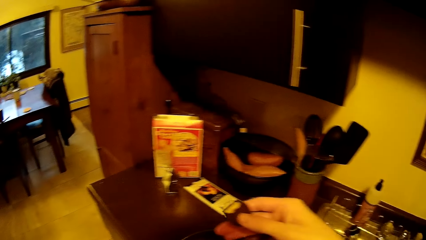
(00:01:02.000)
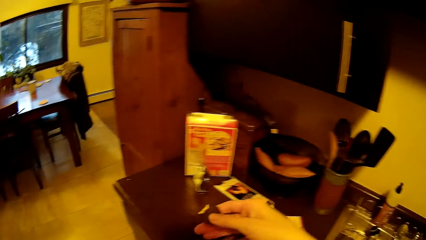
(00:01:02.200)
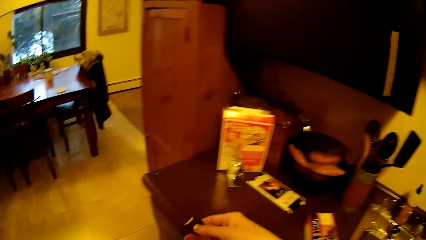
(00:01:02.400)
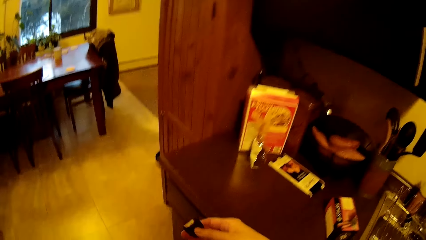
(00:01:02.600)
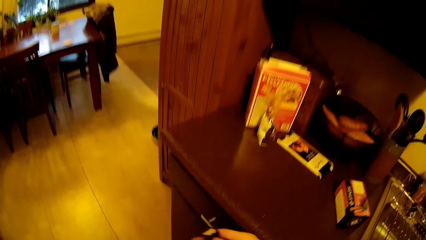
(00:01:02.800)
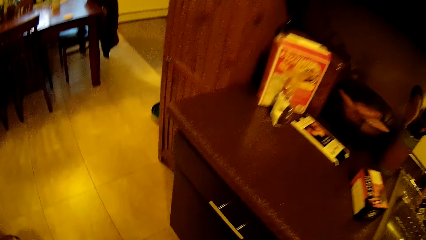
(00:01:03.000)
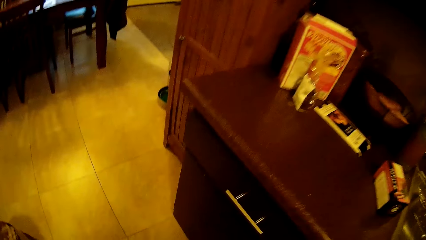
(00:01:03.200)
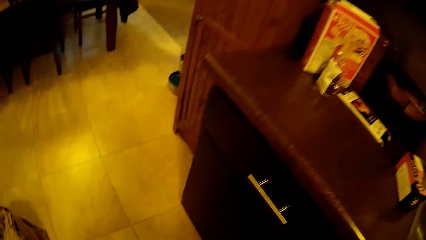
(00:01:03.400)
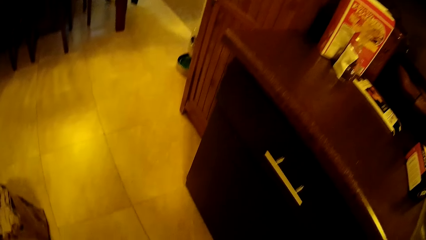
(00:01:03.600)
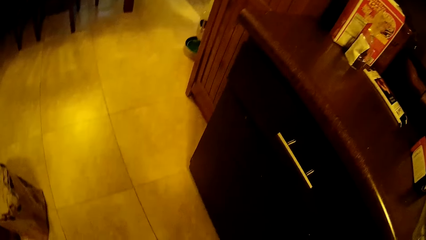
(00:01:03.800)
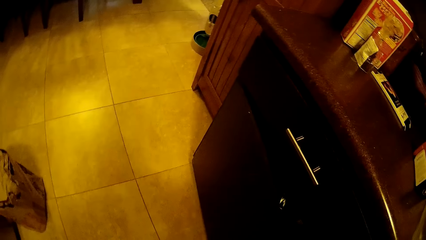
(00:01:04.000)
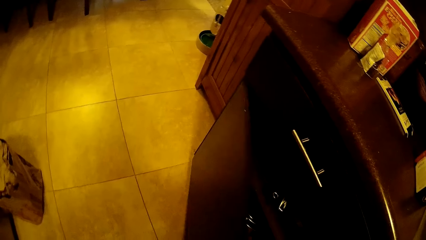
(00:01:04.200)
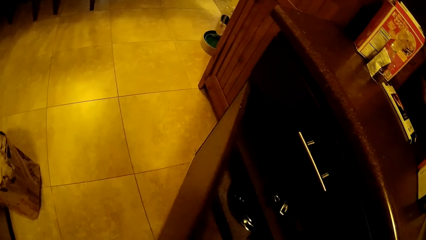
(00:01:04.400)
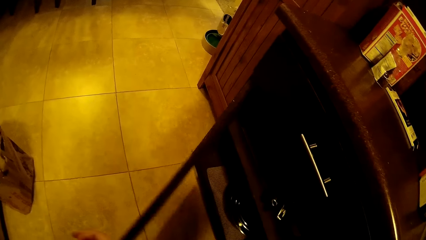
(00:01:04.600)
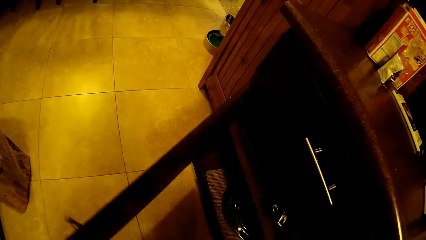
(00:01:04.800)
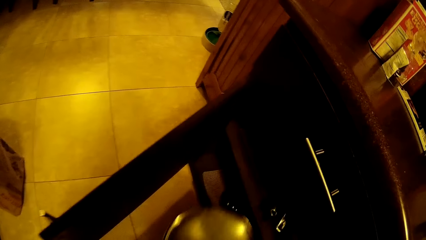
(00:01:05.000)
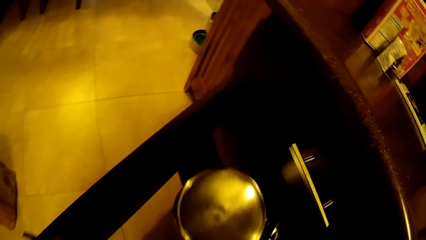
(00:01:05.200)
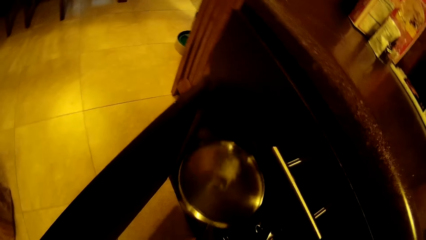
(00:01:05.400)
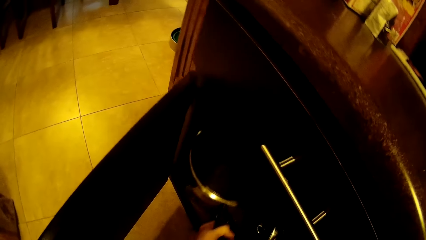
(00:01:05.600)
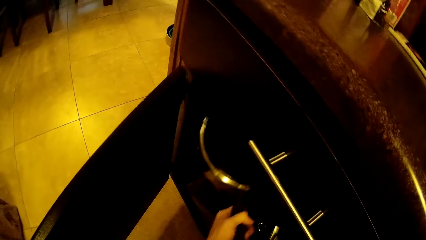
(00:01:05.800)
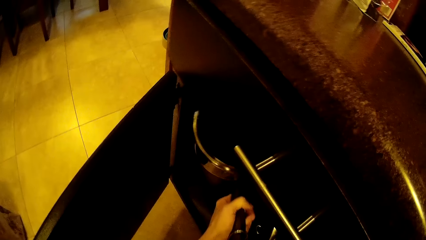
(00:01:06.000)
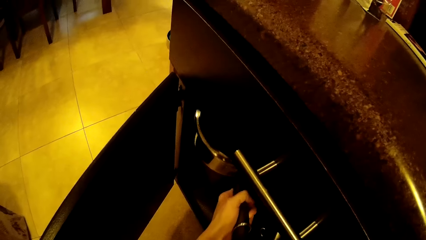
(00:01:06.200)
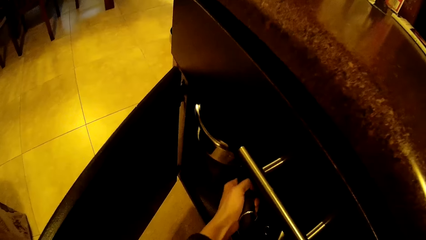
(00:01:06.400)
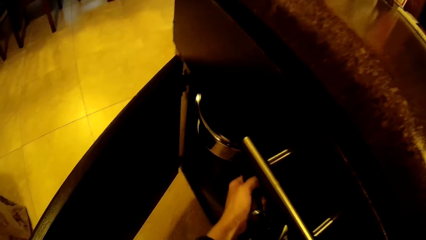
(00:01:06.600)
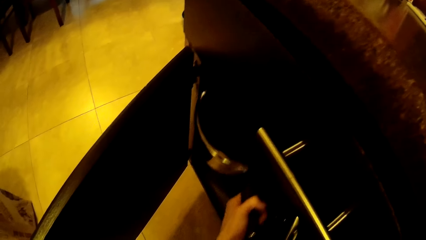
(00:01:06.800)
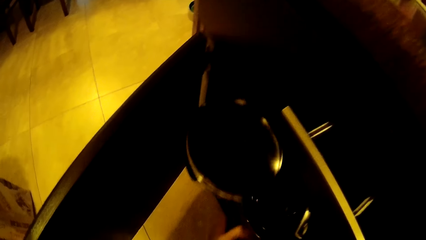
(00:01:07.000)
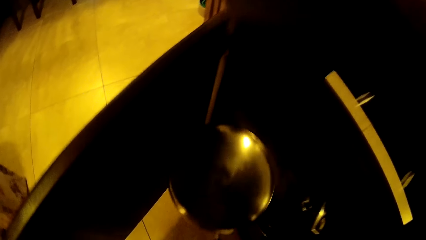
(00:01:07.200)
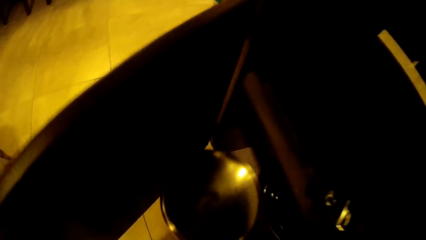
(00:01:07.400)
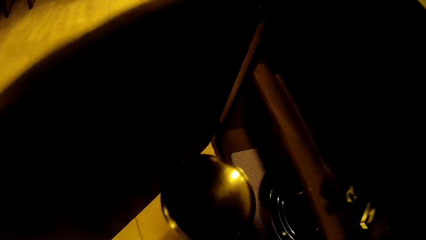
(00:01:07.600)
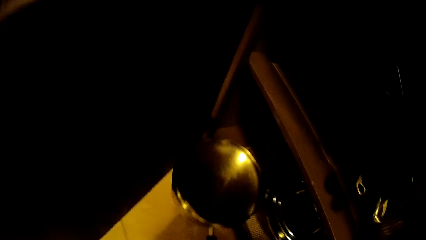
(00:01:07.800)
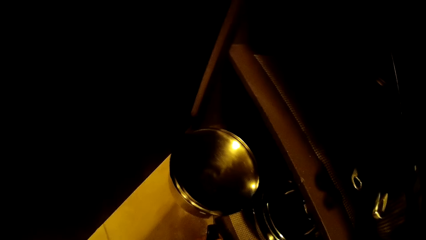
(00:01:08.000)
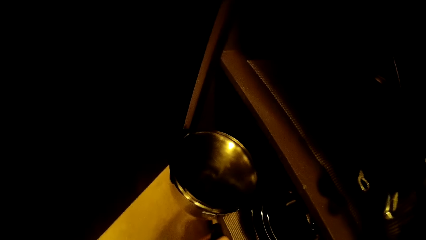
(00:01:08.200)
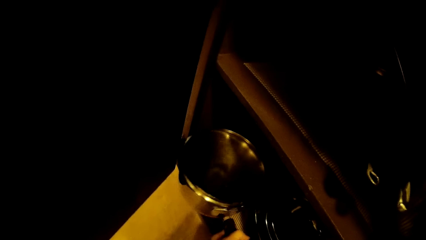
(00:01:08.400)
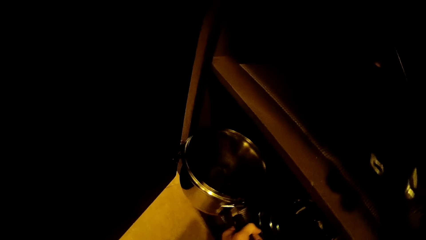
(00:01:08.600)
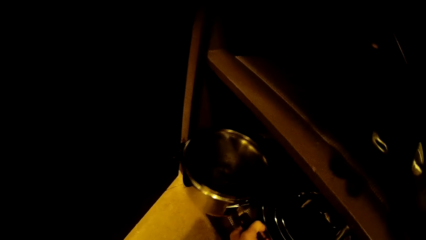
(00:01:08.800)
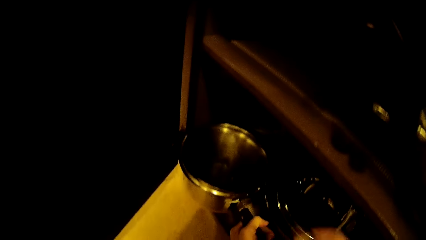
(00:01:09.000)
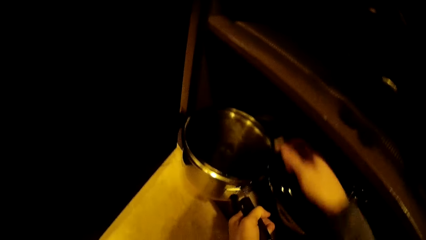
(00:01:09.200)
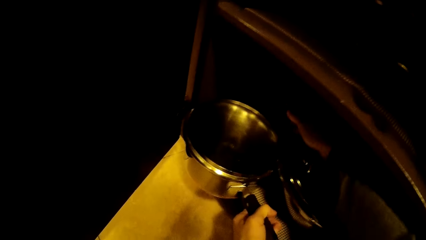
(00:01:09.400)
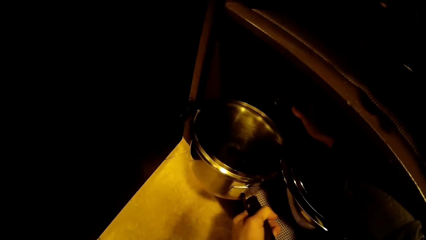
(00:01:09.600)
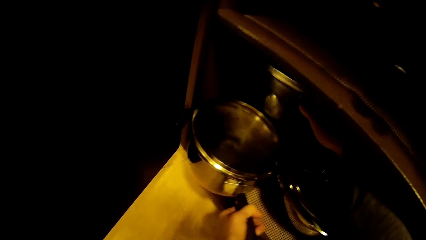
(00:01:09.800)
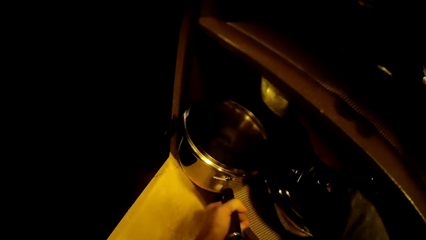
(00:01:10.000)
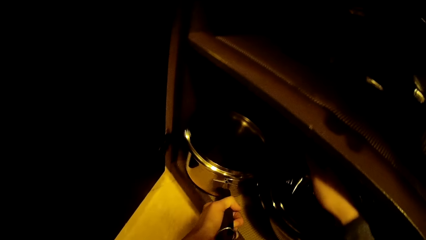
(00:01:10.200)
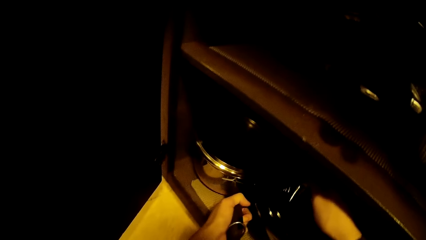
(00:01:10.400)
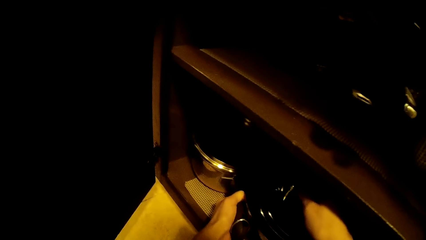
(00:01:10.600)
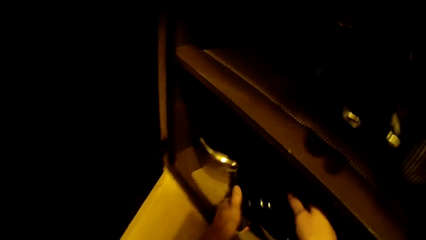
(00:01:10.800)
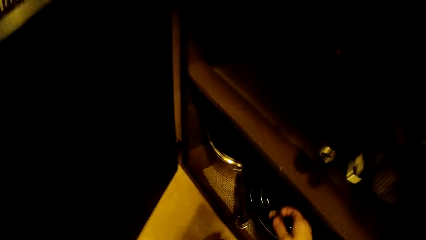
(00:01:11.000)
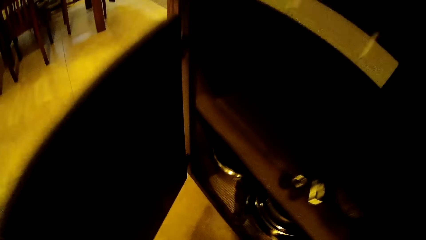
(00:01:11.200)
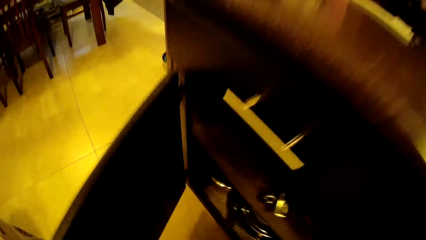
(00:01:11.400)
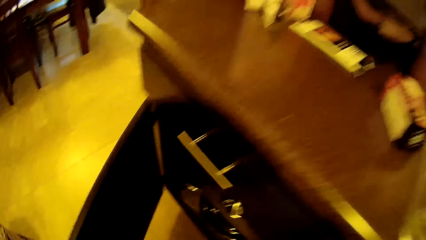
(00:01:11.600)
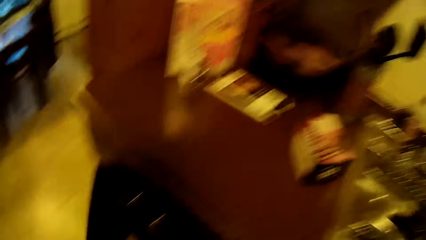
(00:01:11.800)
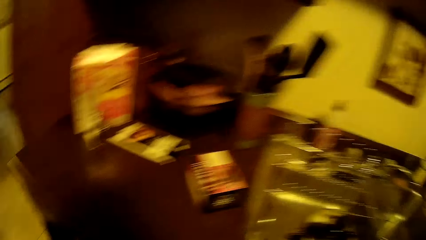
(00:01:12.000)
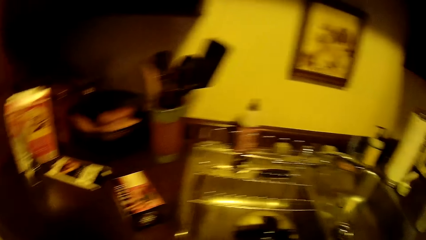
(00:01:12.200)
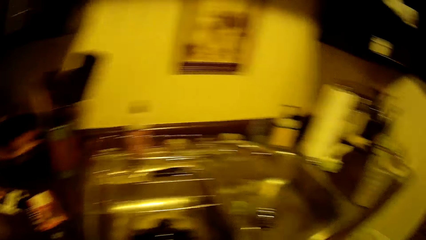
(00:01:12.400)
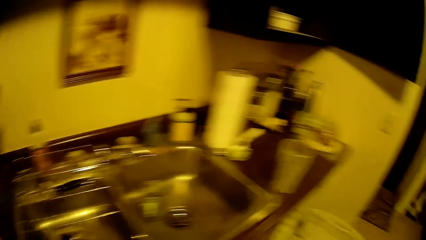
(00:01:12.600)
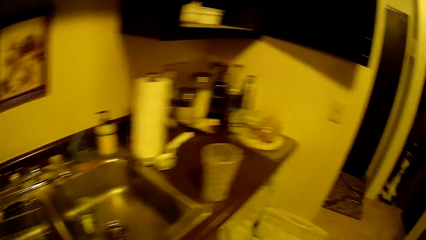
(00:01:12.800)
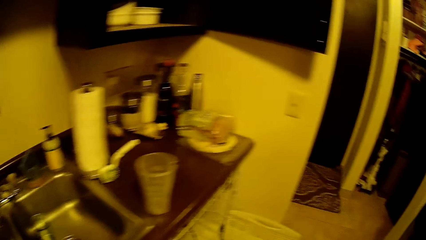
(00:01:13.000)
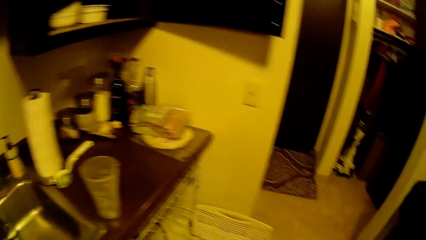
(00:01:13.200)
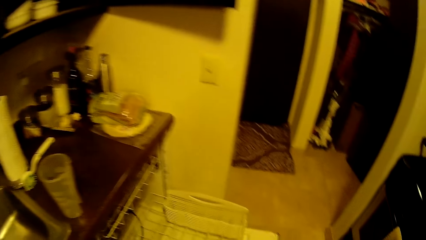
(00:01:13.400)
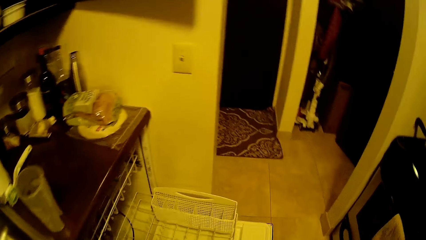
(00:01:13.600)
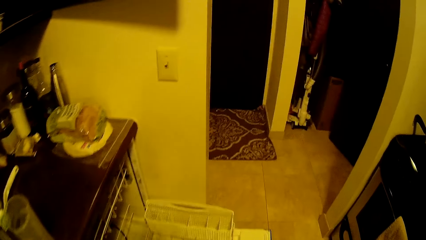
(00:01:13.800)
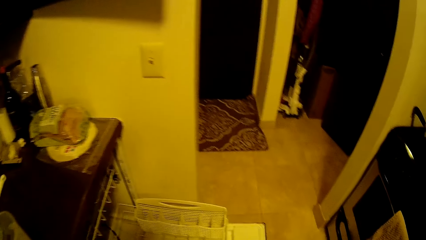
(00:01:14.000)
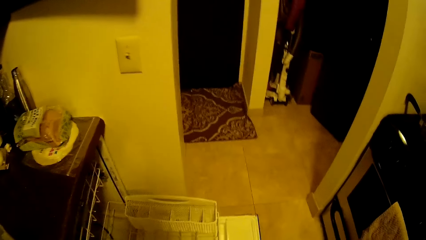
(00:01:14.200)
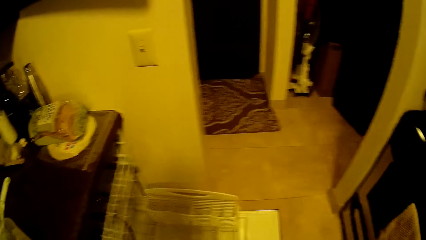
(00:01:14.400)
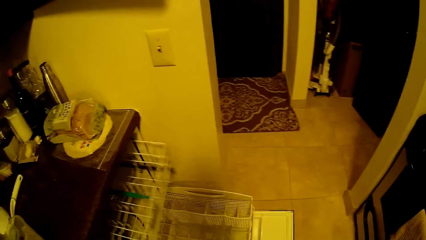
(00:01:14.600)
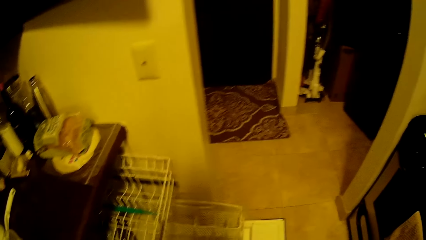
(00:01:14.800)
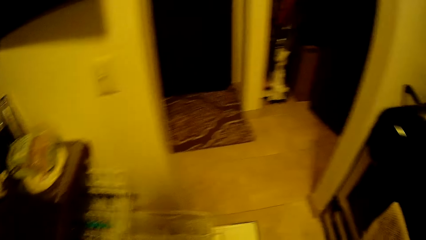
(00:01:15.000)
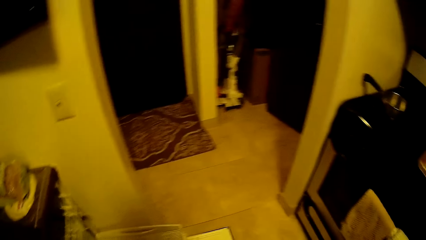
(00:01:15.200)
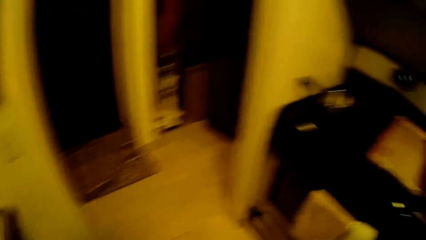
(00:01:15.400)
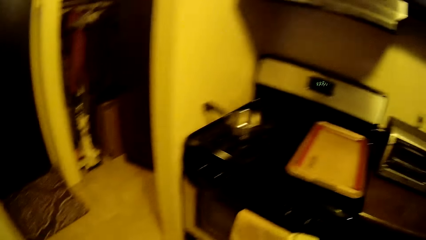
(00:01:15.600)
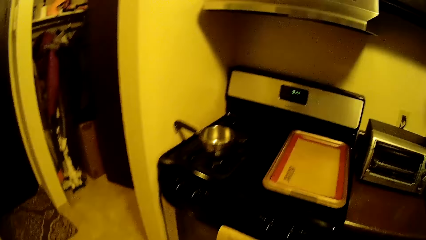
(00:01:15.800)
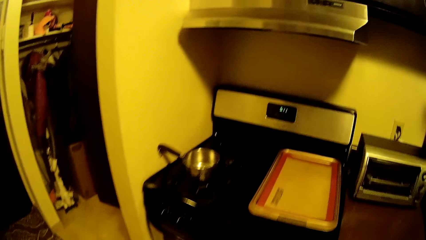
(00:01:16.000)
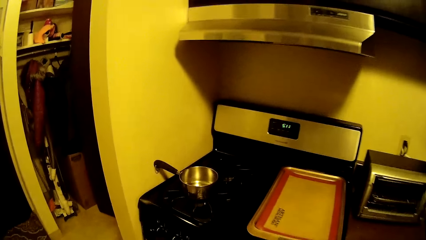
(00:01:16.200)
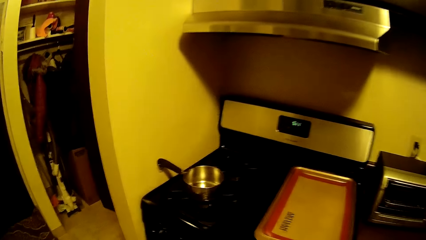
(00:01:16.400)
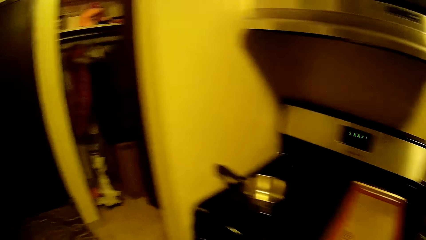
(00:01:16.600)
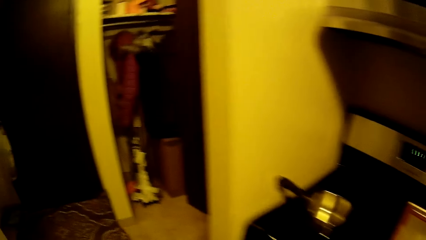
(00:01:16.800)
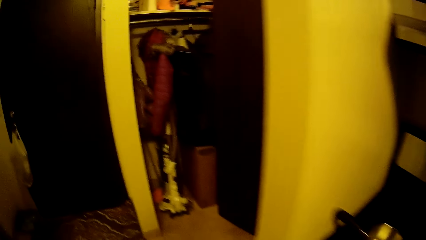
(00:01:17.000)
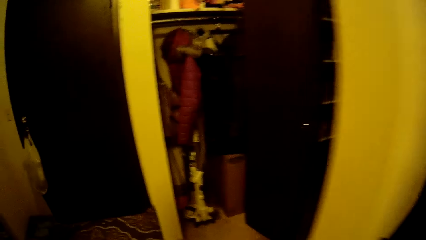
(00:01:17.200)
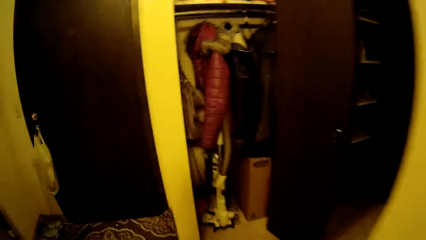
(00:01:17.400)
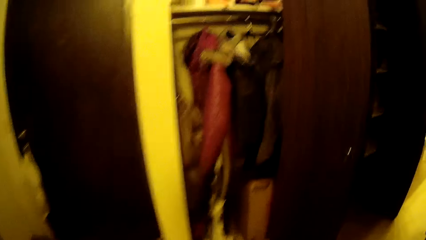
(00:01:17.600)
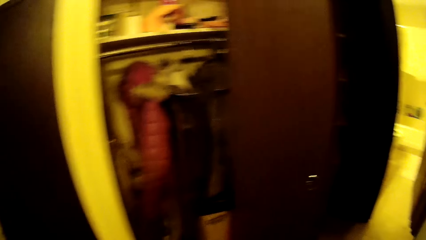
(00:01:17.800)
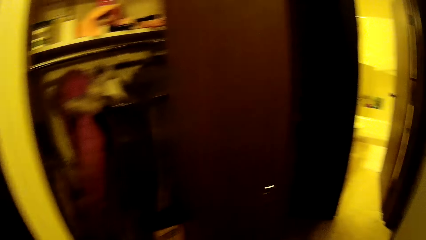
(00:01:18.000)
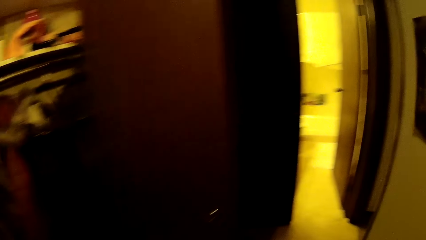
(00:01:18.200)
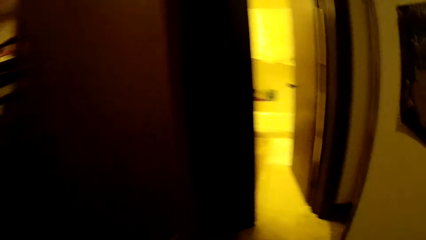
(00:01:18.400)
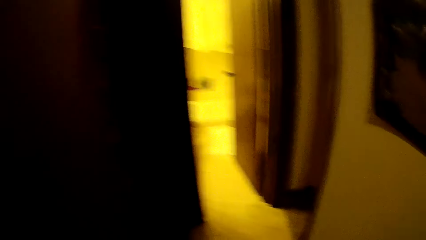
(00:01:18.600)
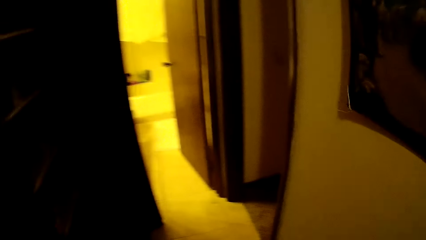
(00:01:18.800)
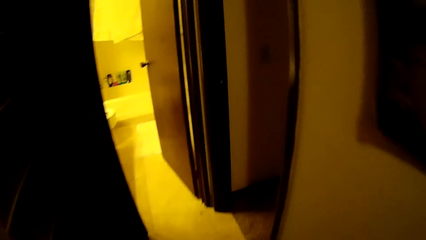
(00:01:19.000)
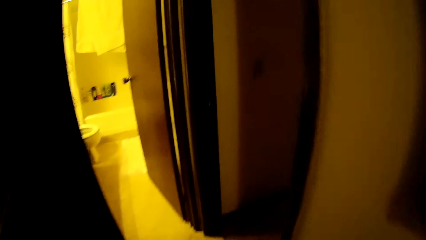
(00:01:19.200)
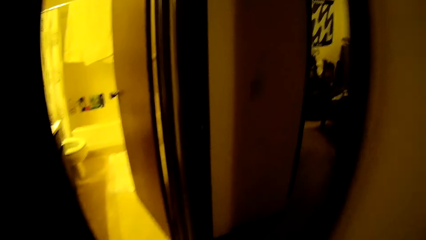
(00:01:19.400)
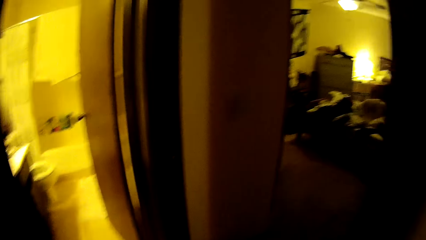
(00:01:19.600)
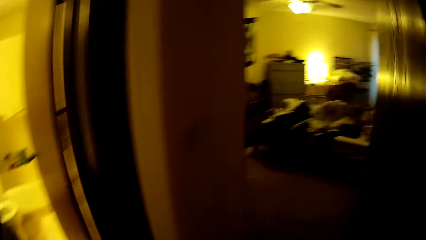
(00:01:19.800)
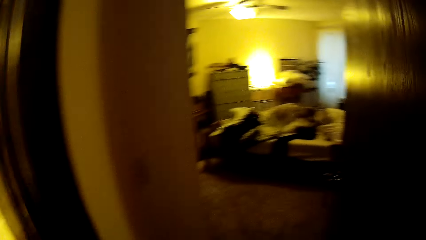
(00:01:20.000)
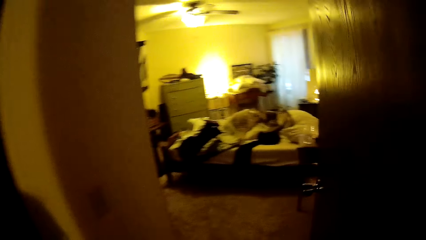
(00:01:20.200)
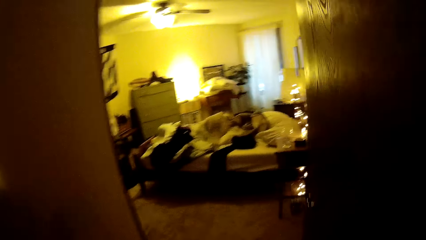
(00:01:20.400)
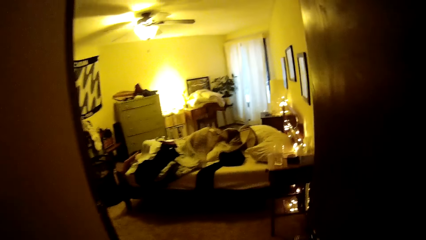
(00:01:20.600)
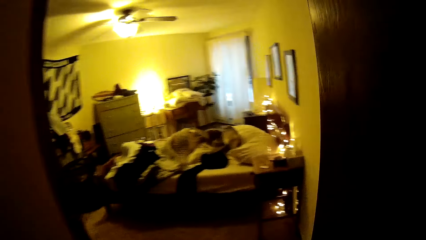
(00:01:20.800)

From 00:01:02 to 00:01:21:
The camera wearer walks around the house. She opens a cabinet. She puts the pot and the cover or lid into the cabinet with her left hand. She removes the pot and the cover from the cabinet with her left hand. She puts the pot and the cover into the cabinet with her left hand. She lifts up a bowl with her right hand. She adjusts the pot and moves the lid. She pushes the pot and the cover into the cabinet with her right hand. She puts the pot in the cabinet. She closes the cabinet. She walks around the house. She draws a basket out of the dishwasher with her left hand. She pushes the basket into the dishwasher with her left hand. She walks around the house. She walks into a bedroom.
